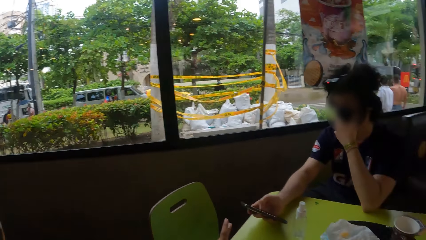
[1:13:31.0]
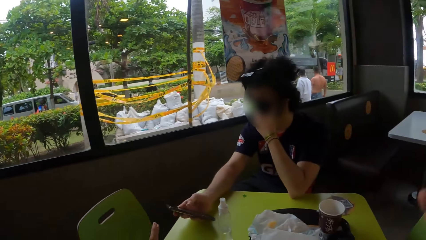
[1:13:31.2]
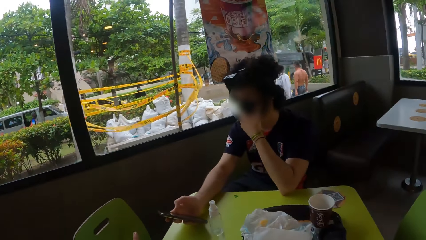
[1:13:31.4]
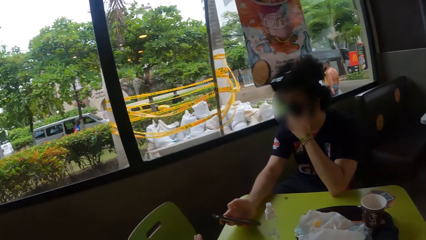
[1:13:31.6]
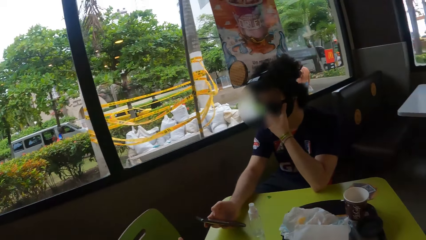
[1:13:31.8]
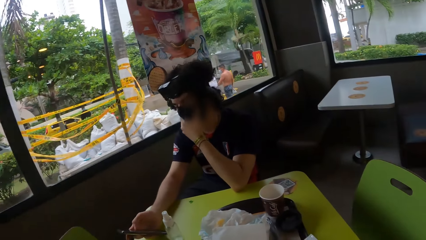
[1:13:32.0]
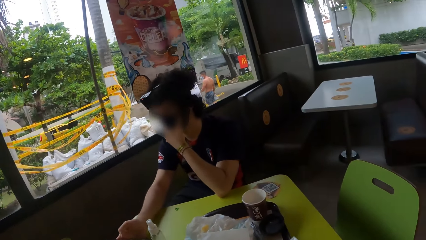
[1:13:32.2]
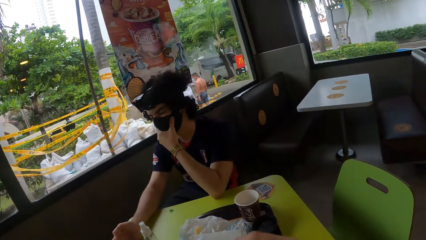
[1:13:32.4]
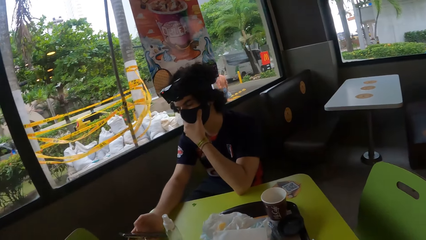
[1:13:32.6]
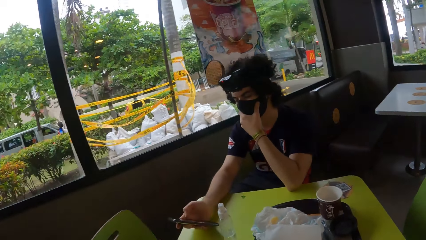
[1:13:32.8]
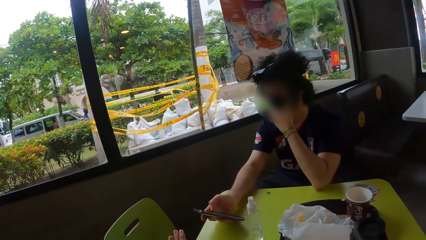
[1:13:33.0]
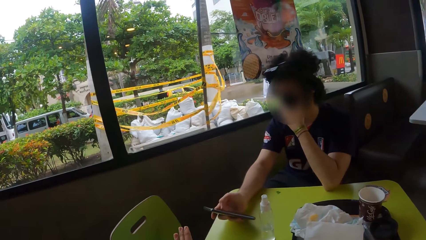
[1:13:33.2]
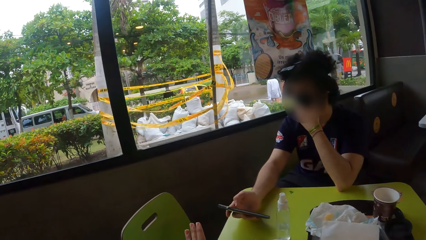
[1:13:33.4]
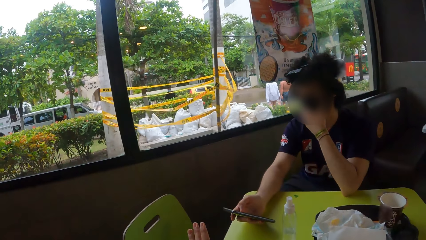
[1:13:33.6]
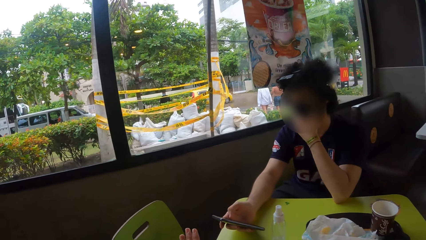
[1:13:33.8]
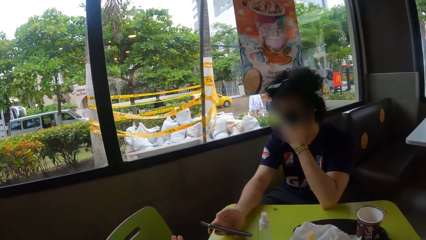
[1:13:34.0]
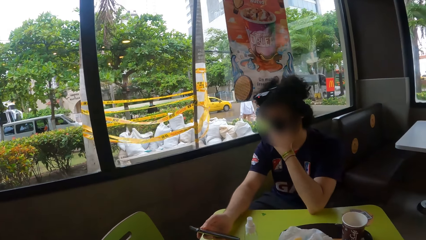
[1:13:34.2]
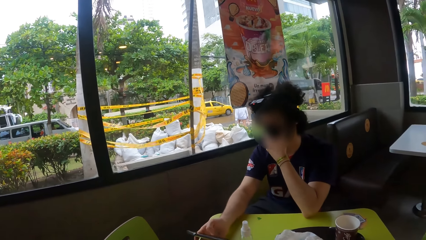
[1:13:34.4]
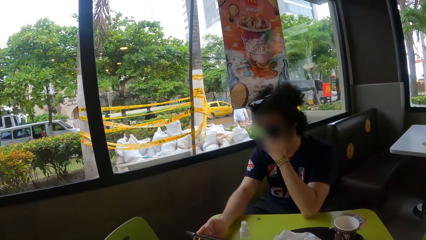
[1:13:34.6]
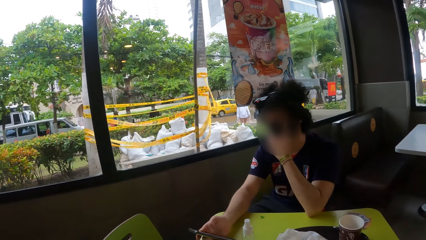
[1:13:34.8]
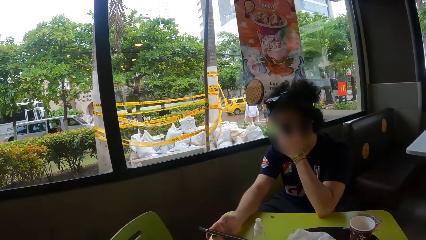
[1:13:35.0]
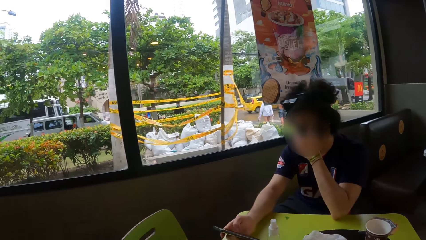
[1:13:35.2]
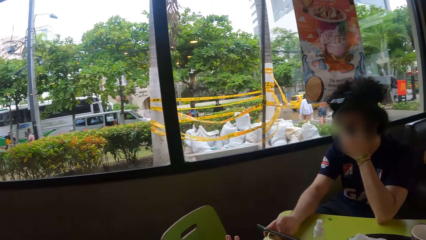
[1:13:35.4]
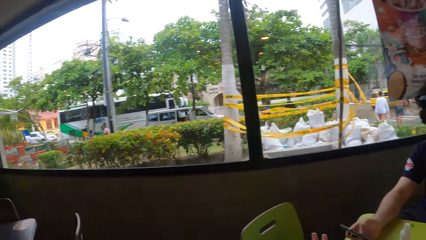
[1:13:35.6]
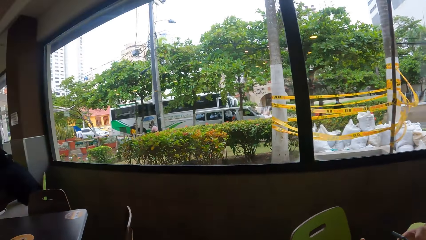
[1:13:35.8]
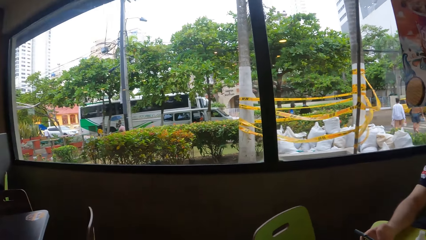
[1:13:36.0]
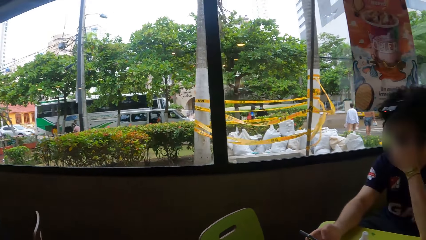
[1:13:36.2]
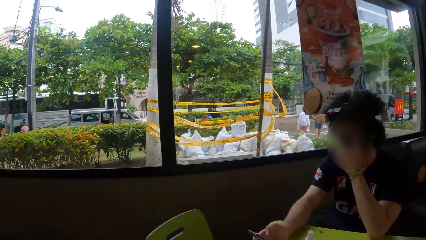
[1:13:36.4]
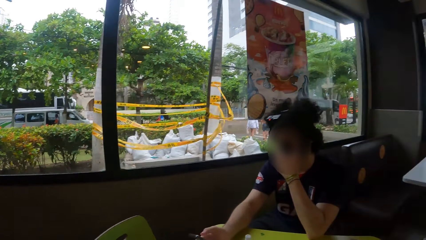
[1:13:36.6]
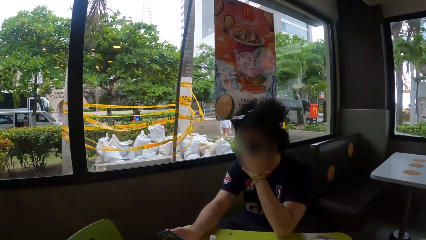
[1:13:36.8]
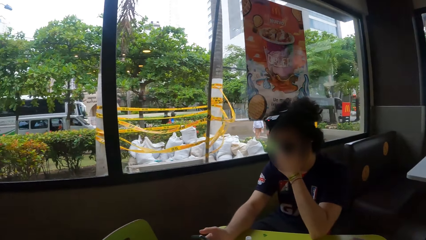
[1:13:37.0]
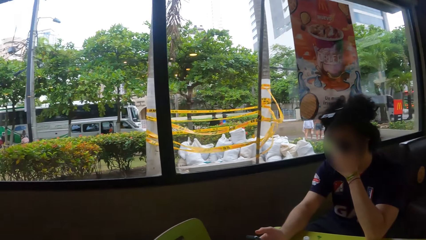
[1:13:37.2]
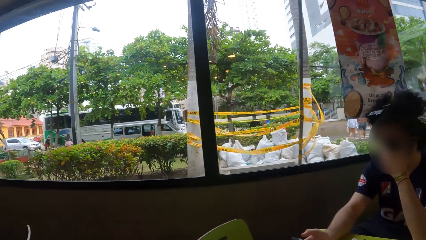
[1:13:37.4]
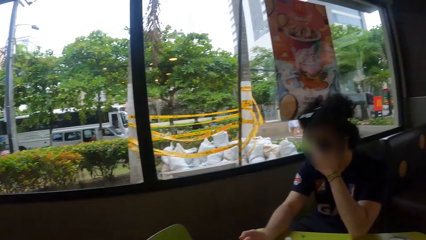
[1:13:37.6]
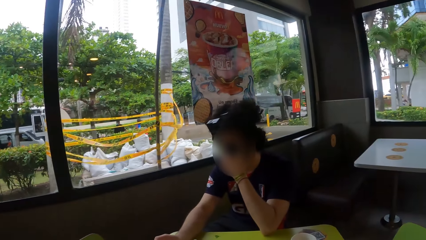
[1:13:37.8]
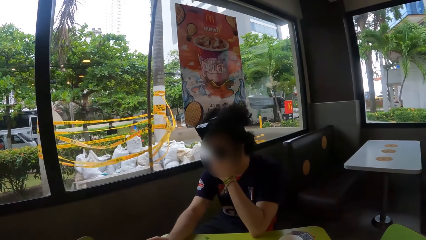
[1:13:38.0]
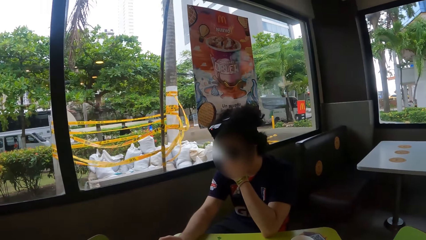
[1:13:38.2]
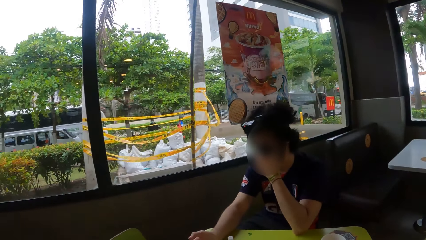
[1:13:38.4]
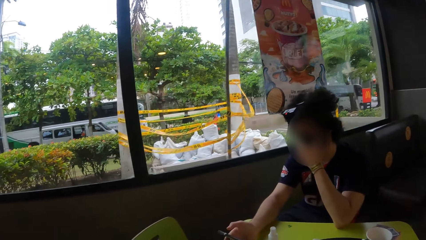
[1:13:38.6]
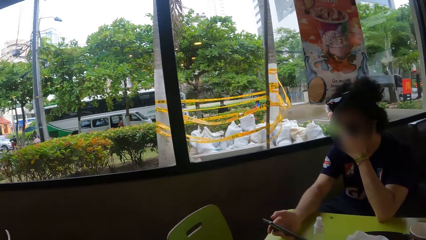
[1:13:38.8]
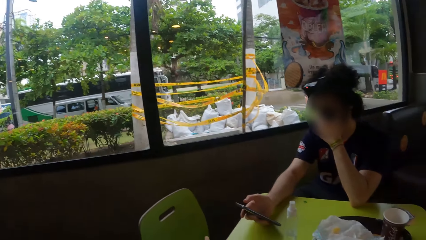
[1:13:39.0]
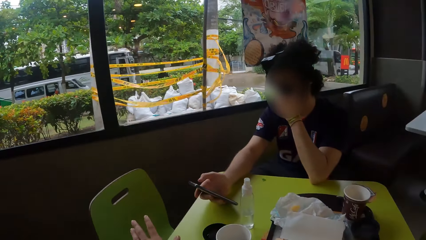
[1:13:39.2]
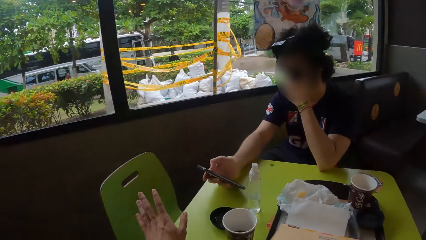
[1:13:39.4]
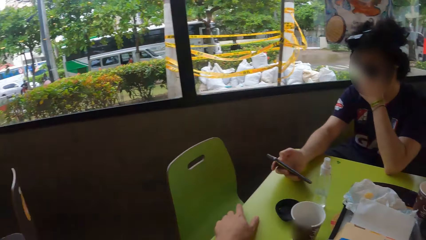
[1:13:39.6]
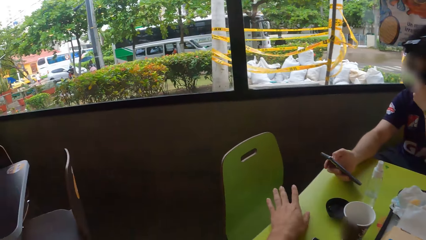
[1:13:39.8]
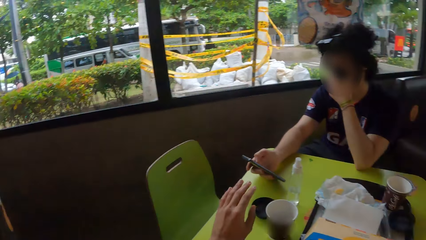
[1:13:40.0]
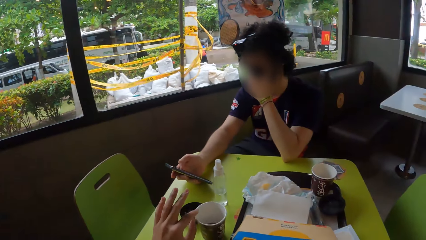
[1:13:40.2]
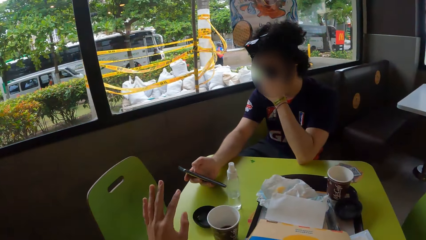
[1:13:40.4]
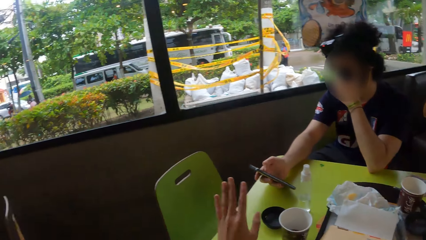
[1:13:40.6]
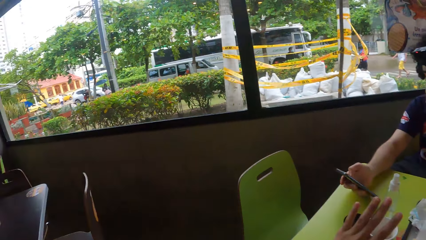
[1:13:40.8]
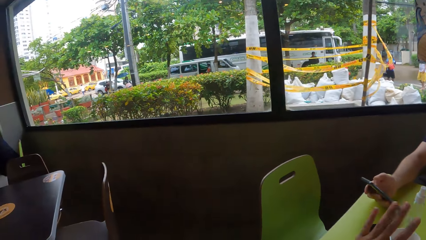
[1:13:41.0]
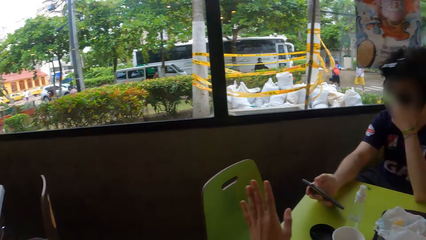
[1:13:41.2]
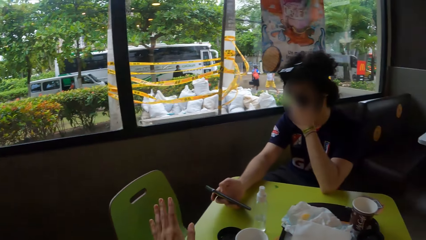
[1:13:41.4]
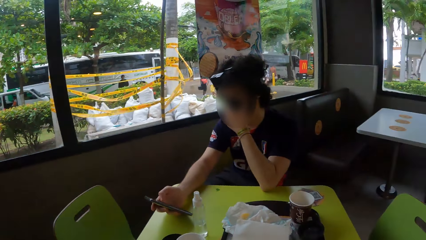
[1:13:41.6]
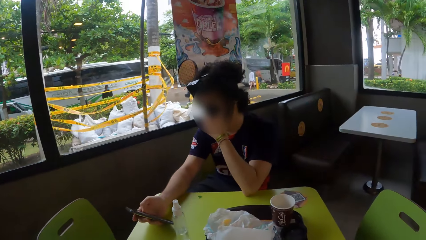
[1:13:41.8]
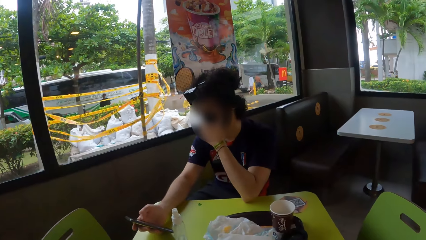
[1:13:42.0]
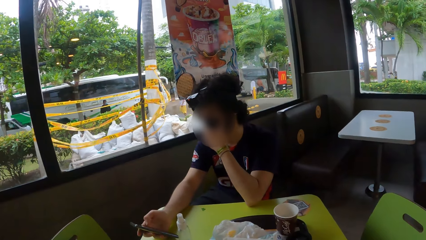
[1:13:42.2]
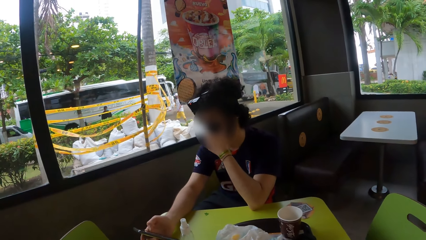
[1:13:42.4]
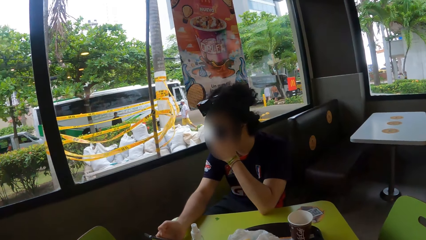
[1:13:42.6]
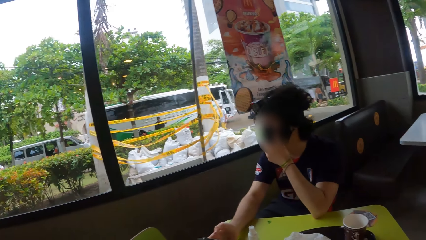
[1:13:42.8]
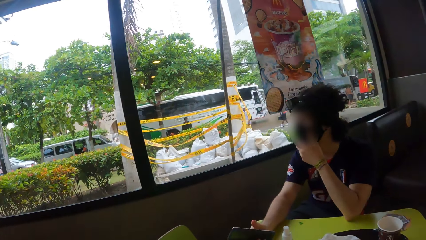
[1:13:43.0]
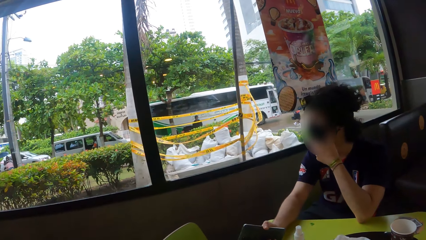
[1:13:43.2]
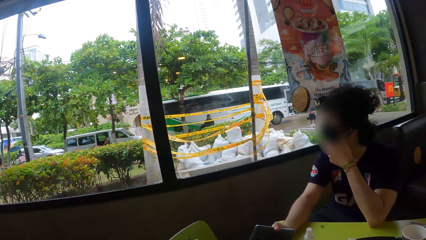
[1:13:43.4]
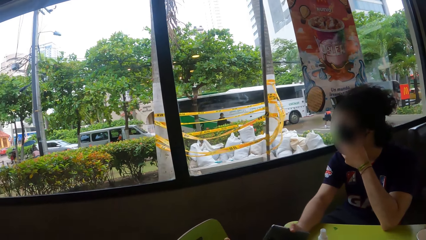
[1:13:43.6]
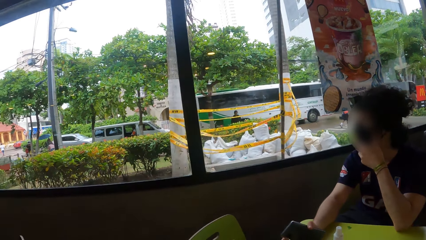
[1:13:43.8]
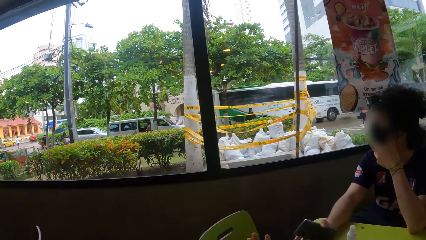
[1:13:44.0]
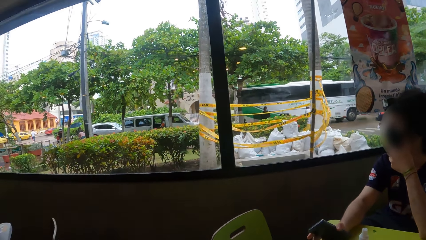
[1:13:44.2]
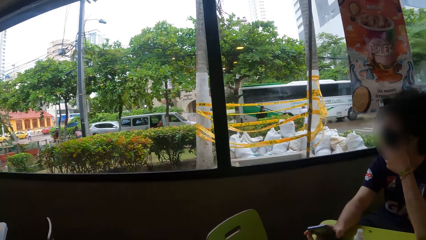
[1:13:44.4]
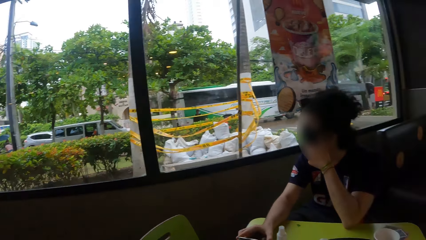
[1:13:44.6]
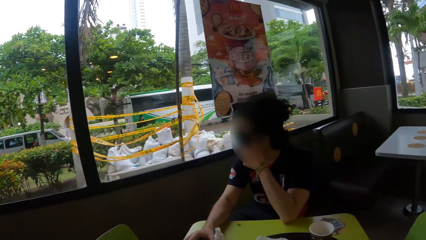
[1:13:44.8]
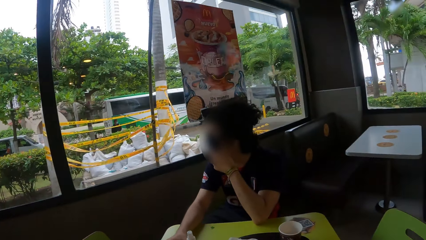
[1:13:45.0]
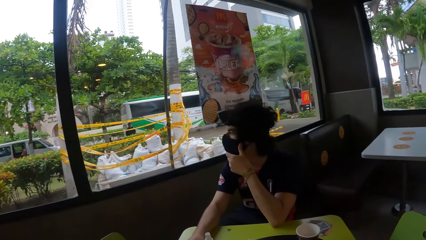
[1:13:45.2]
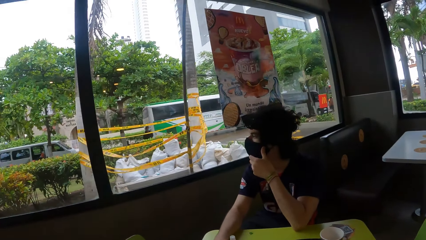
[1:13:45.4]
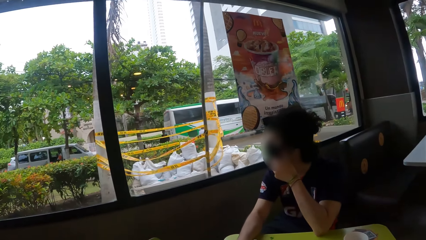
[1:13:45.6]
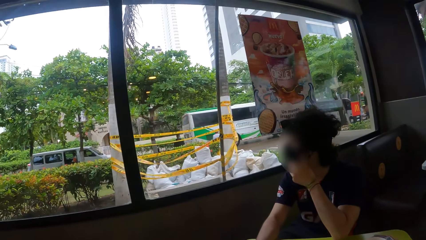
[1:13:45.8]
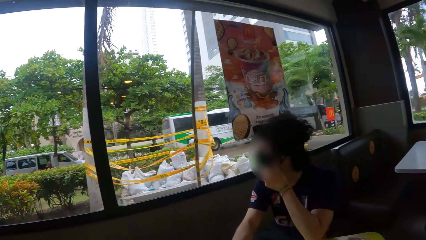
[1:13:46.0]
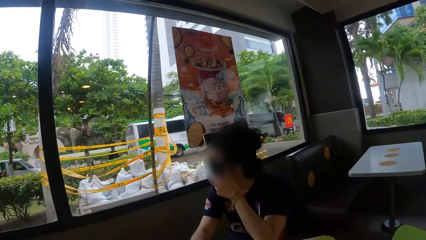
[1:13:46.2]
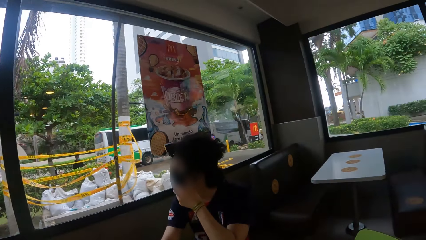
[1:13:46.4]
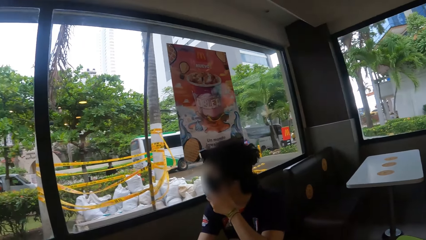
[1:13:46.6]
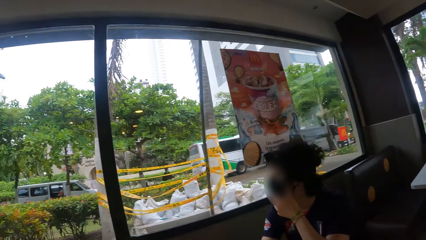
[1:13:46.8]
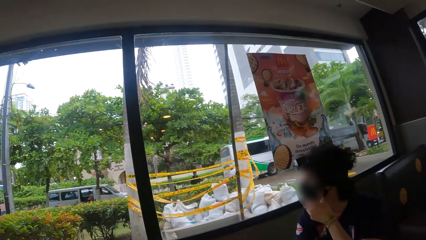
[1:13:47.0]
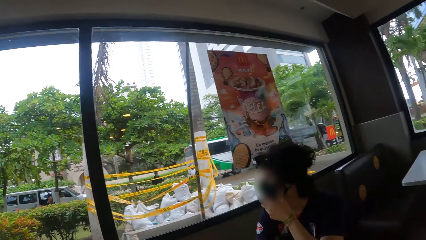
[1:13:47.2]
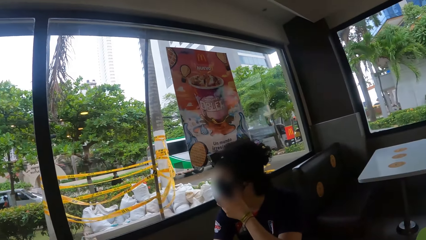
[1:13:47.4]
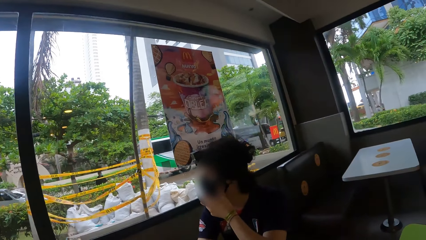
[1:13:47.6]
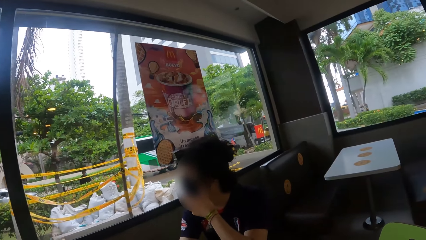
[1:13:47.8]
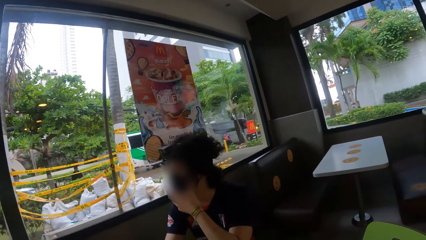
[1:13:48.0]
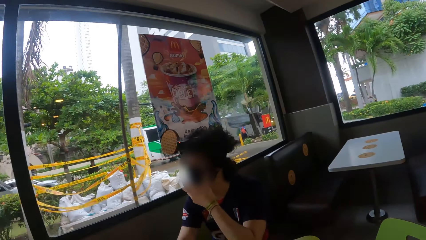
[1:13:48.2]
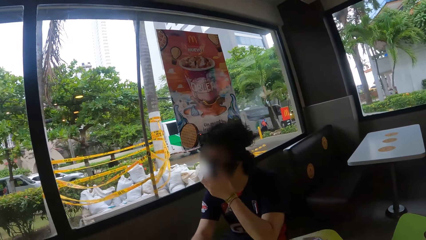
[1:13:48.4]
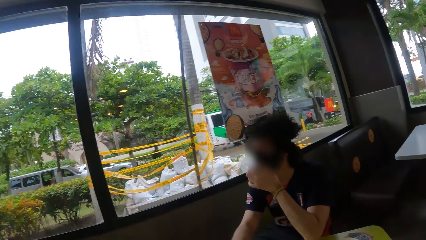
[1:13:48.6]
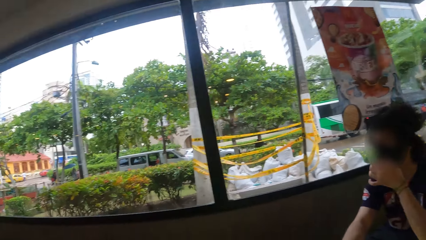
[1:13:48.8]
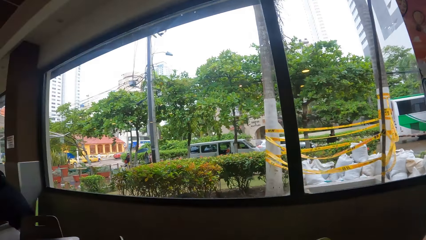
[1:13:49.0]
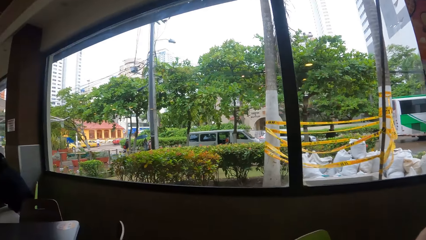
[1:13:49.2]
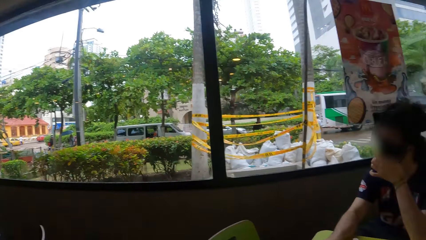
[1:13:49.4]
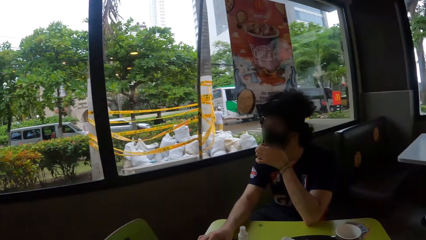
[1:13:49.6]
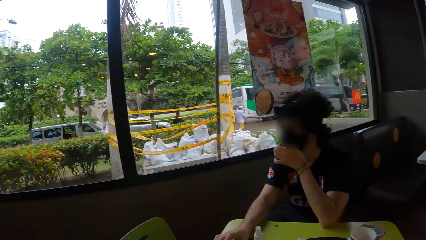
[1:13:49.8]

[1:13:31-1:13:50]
A man scrolls the phone in the hand. The camera wearer lifts up the hand on the table. The man scrolls the phone in the hand. The camera wearer converses with the man.
